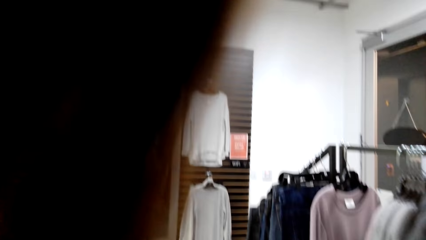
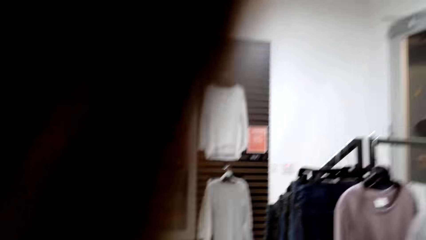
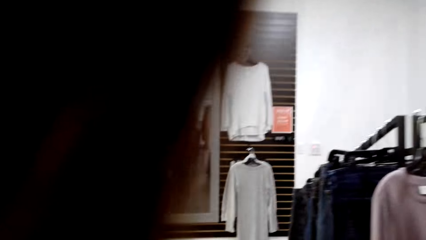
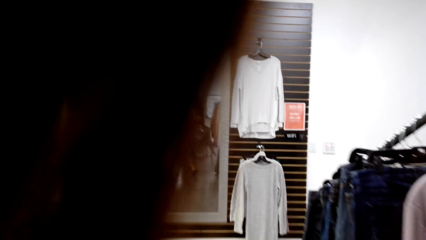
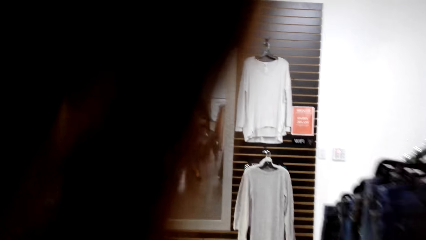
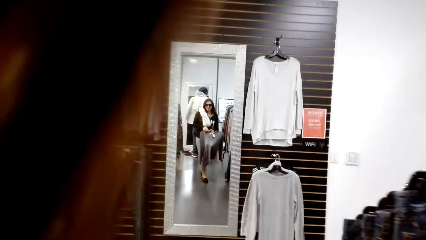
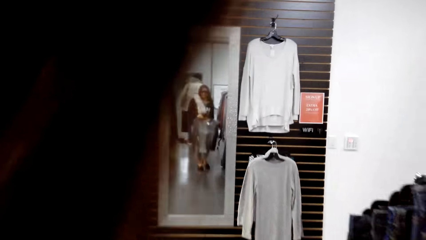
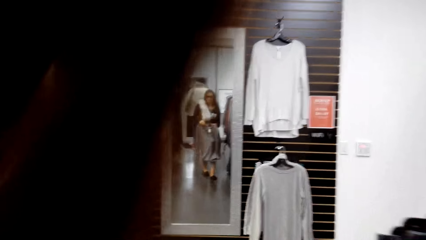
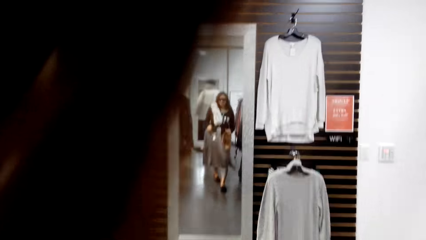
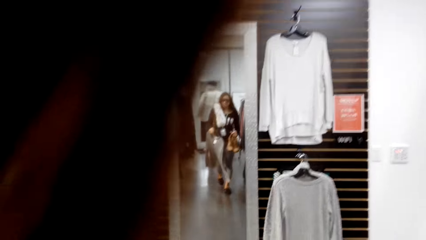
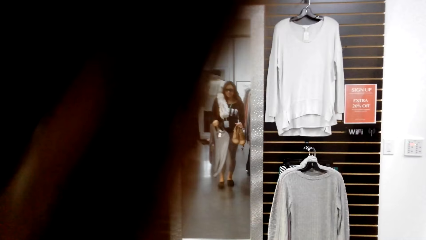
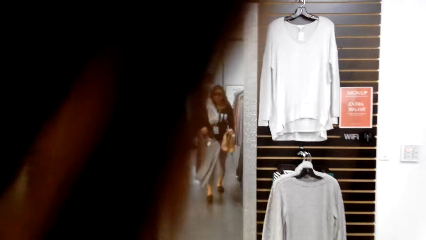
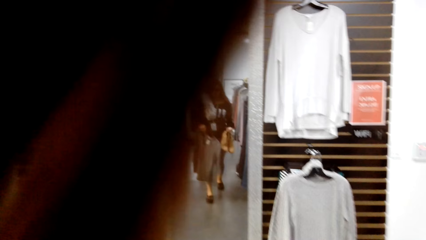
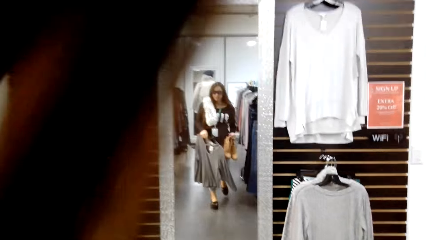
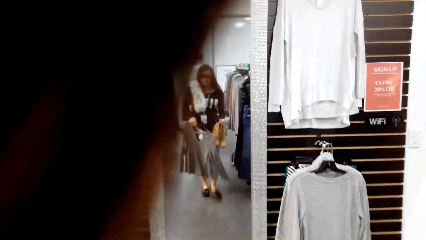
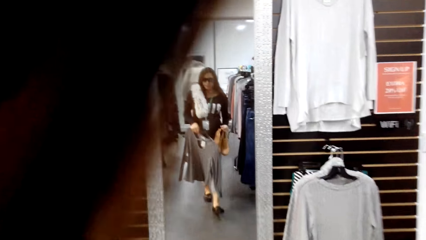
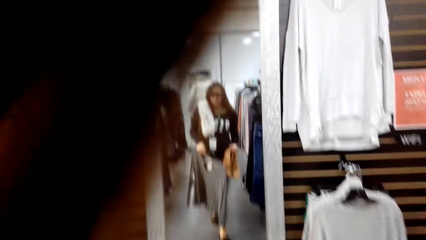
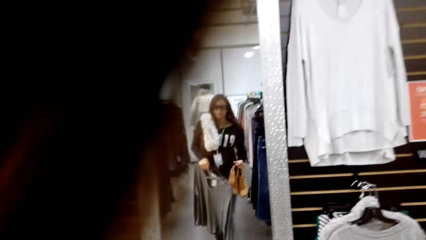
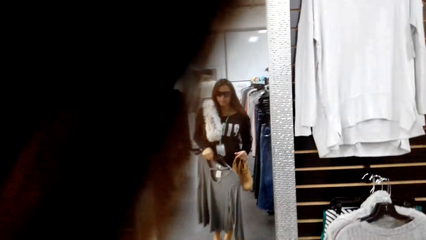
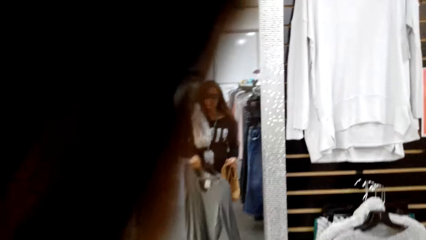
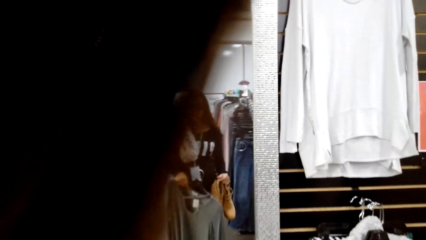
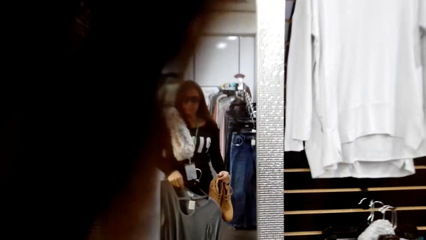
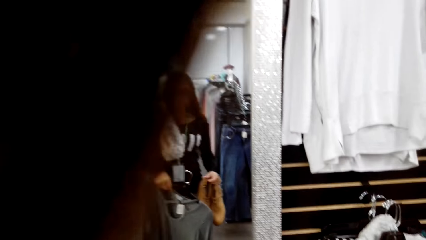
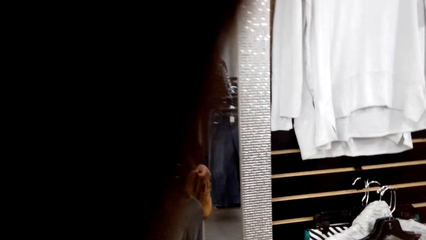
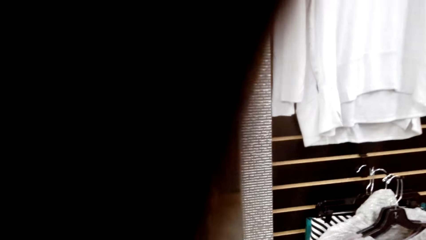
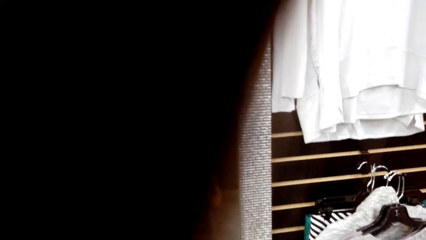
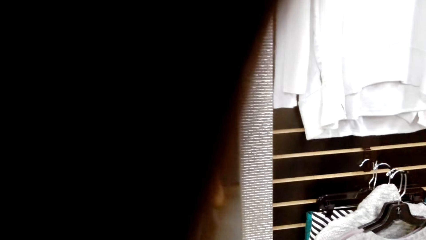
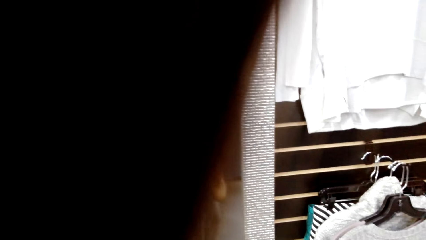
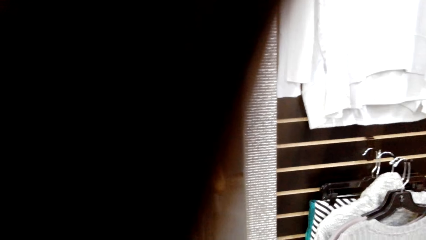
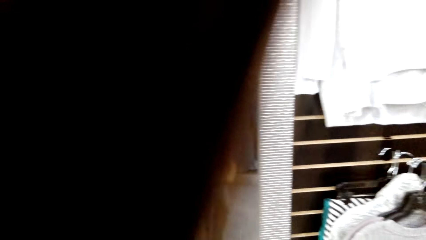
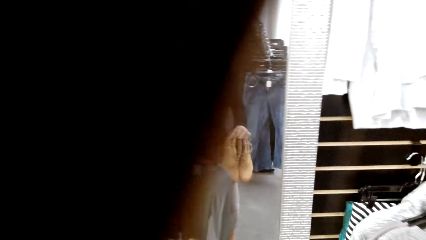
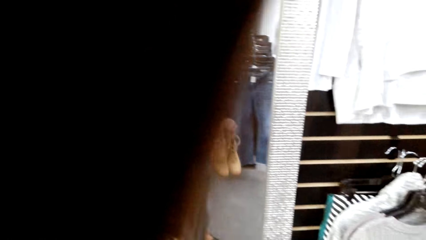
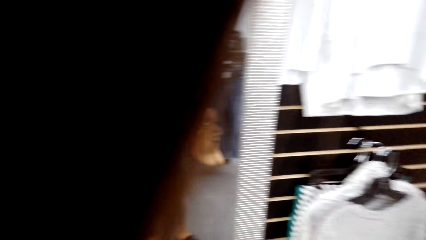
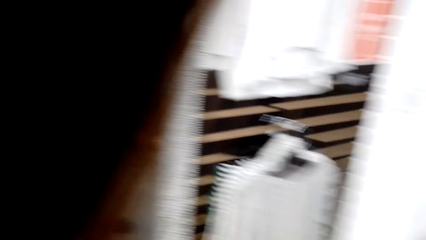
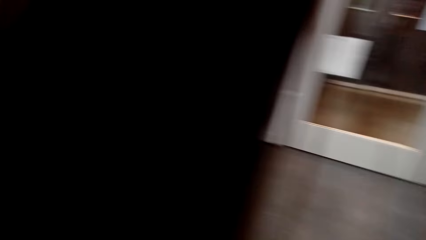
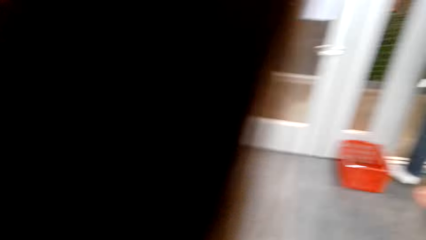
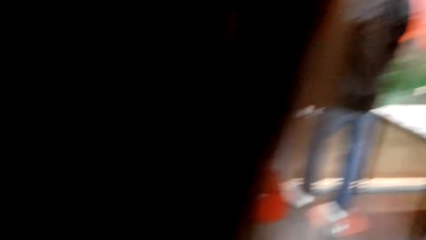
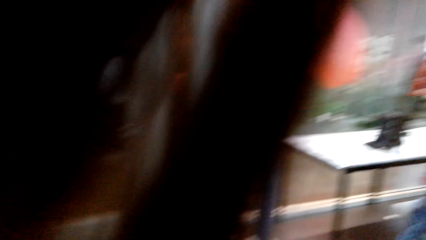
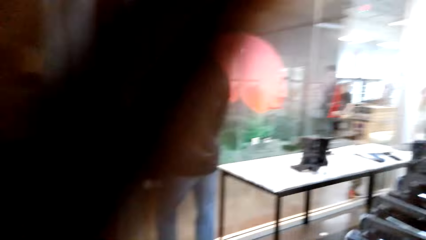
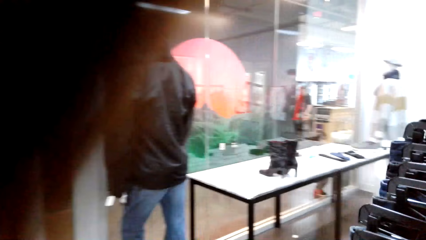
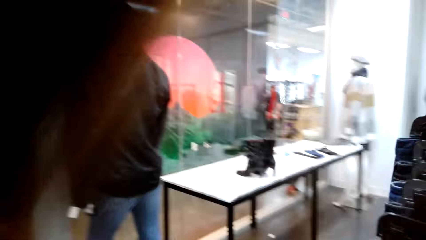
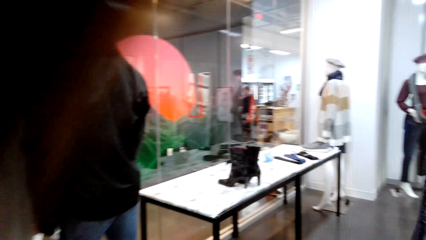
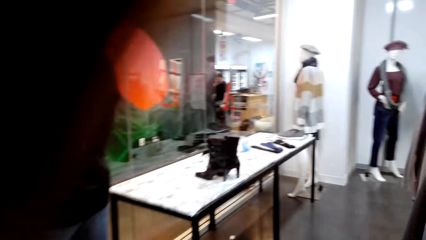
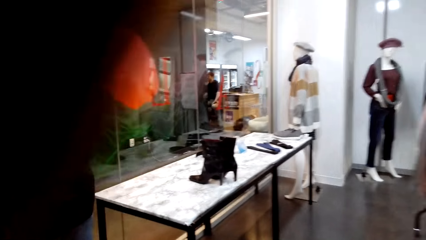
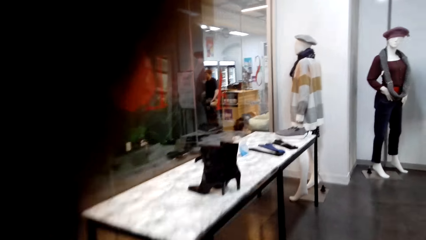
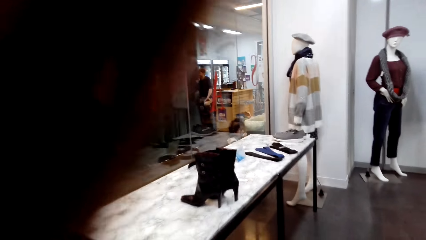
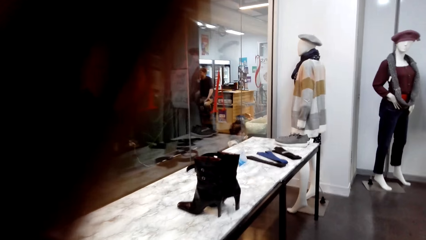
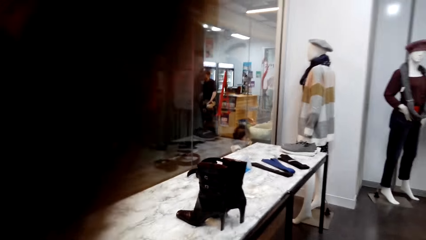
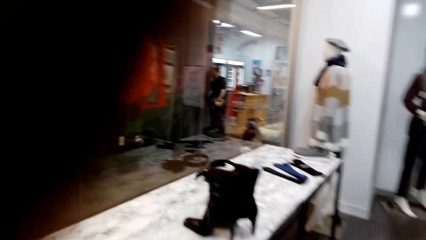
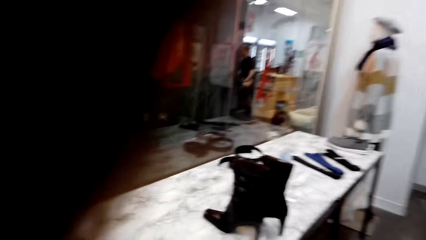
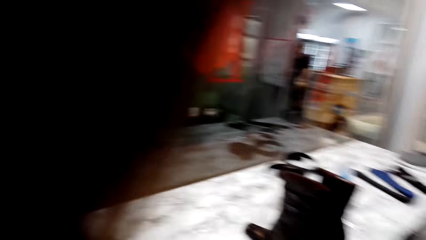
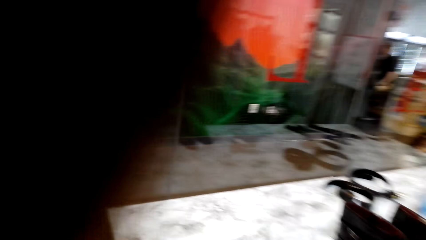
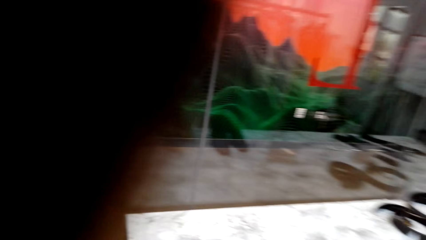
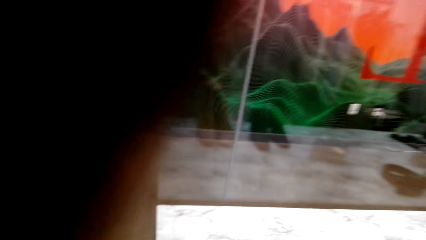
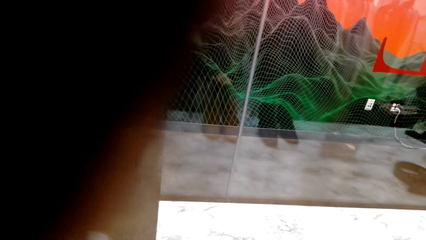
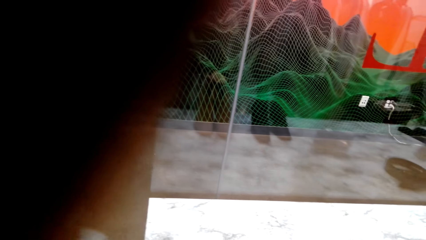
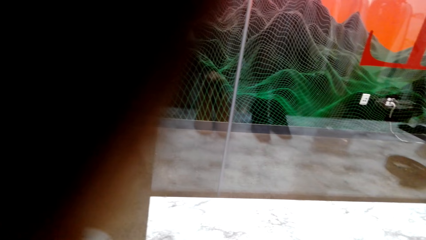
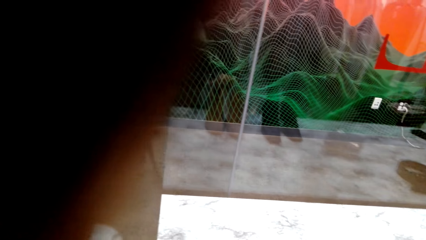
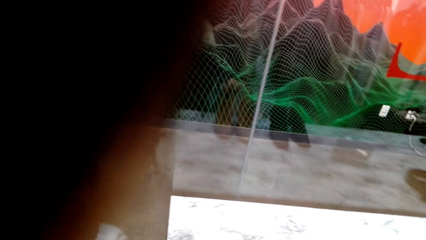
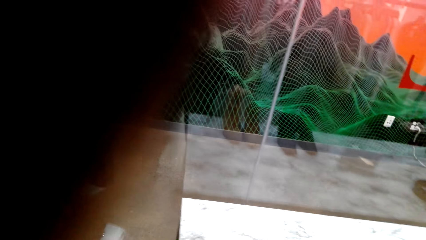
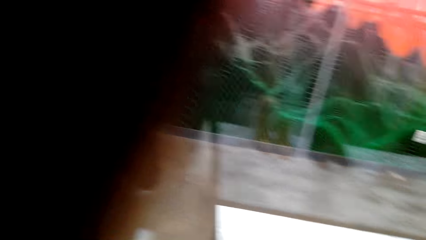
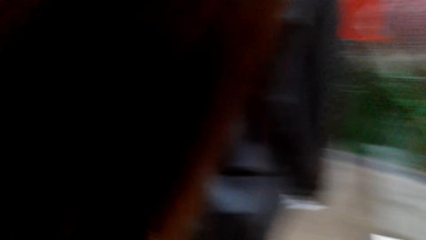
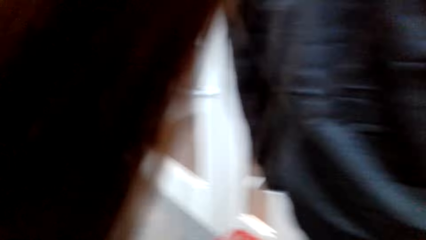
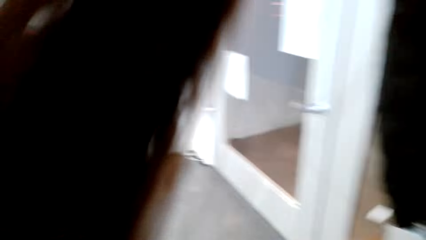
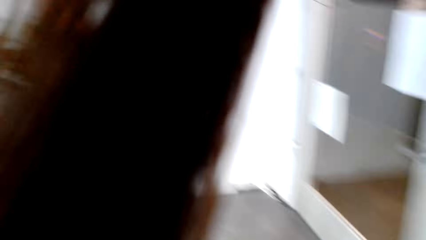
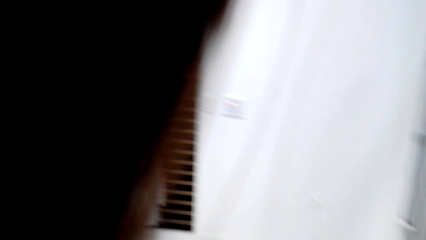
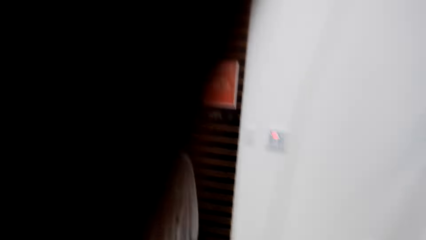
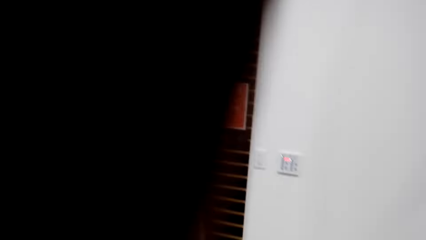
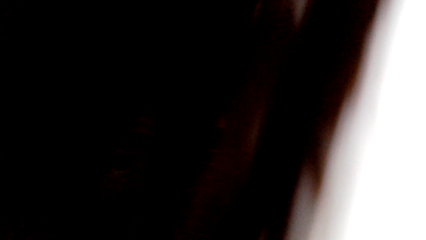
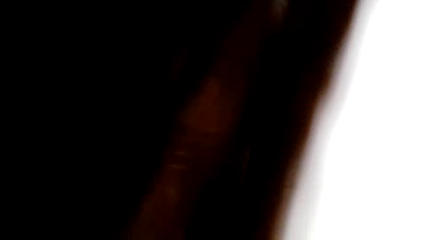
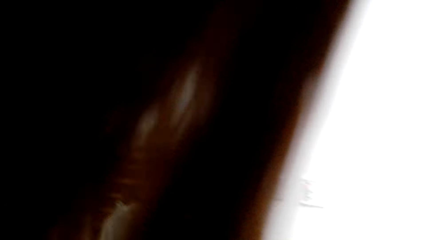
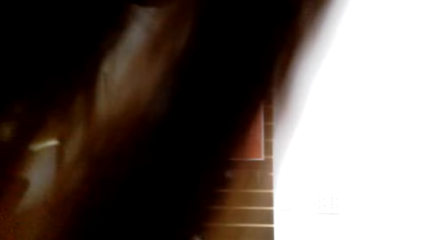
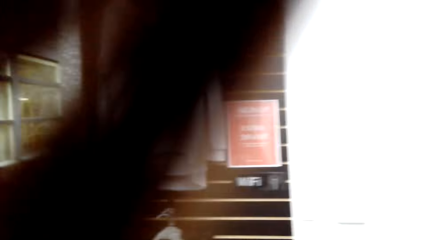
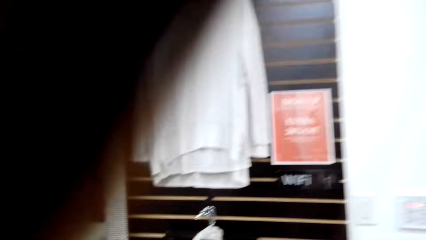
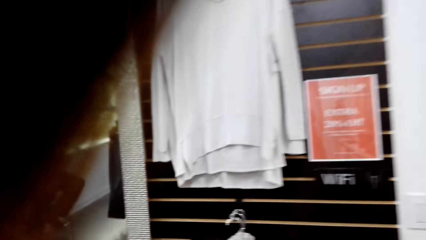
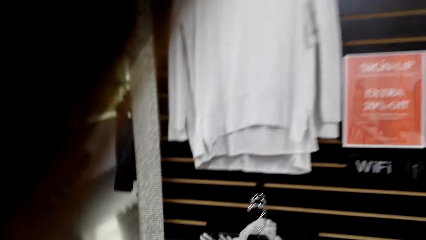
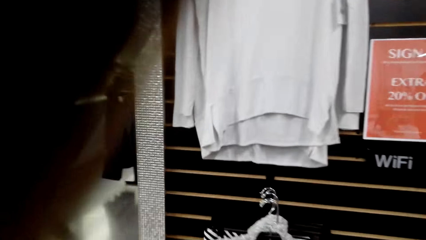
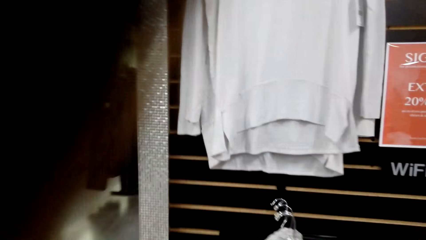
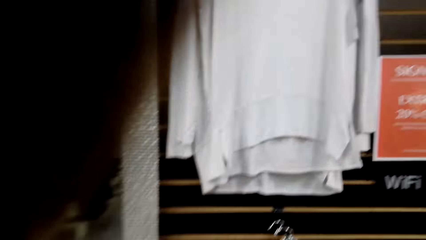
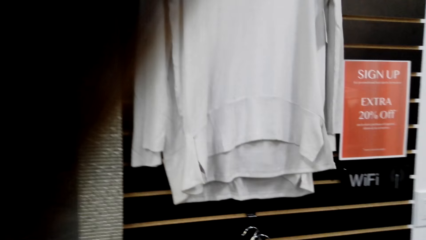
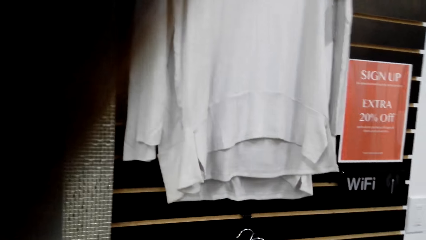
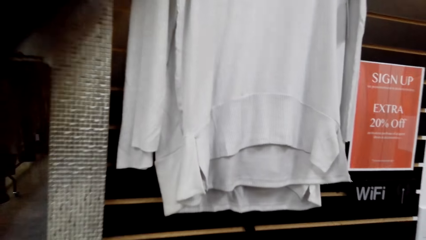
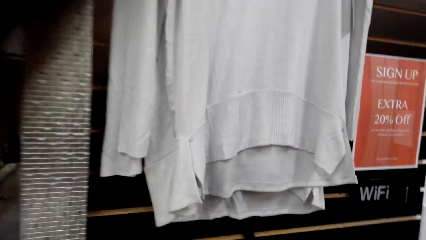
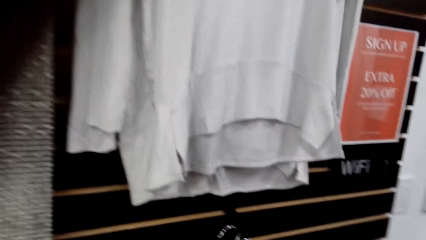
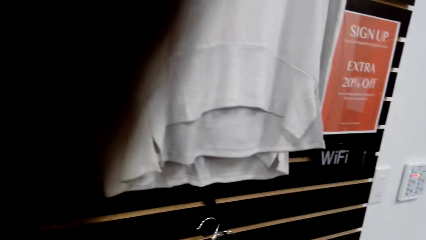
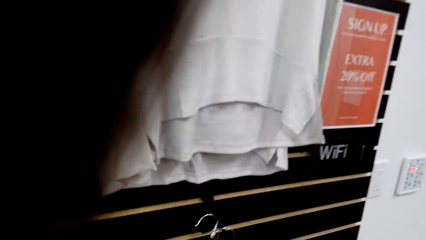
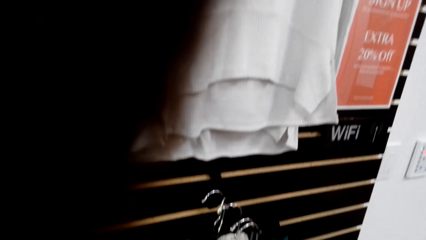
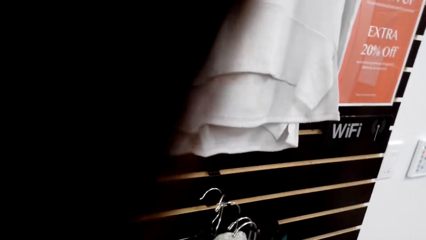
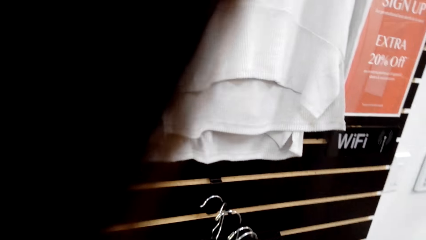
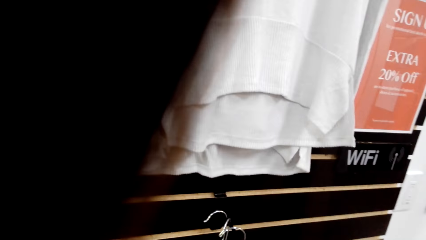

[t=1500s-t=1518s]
The camera wearer walks to the mirror. They walk to the display table. They walk to the mirror.
